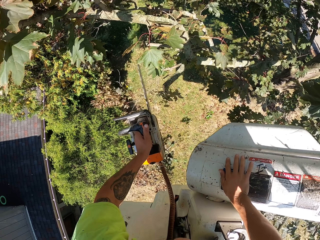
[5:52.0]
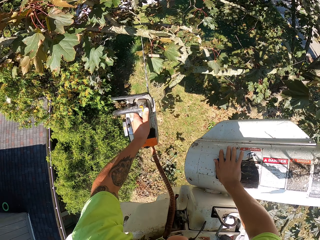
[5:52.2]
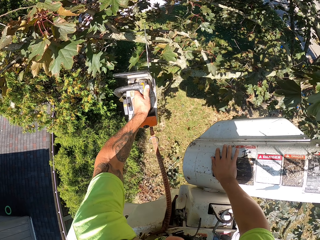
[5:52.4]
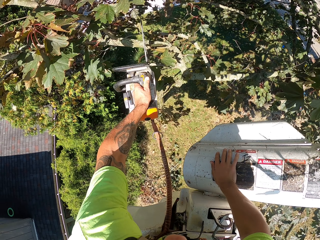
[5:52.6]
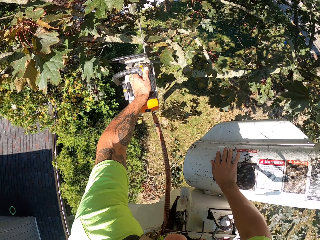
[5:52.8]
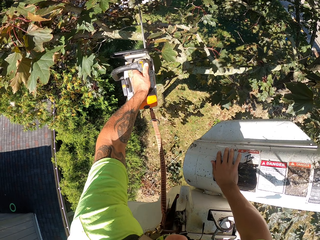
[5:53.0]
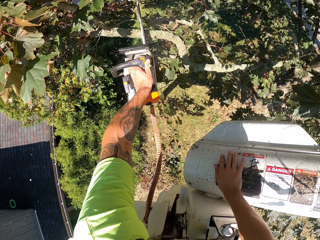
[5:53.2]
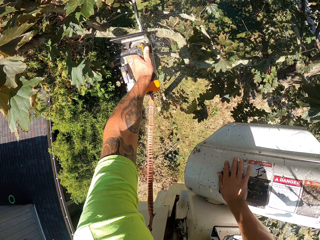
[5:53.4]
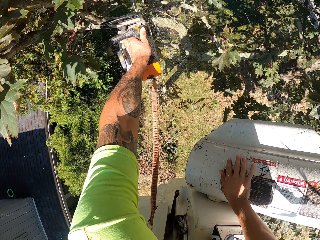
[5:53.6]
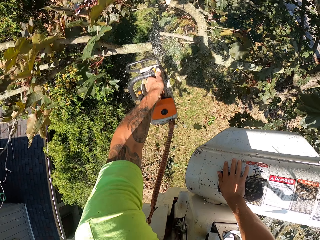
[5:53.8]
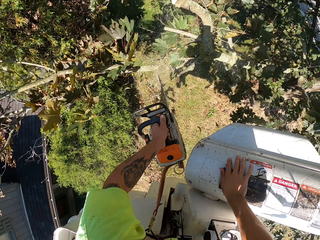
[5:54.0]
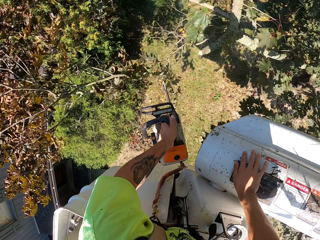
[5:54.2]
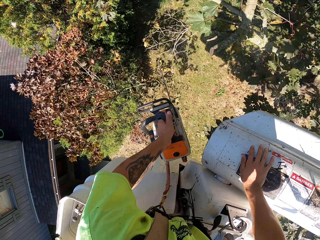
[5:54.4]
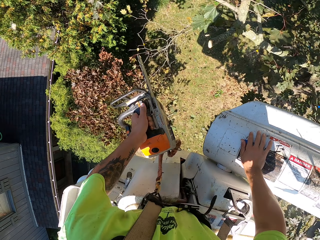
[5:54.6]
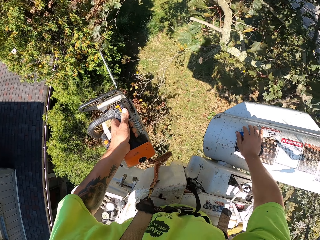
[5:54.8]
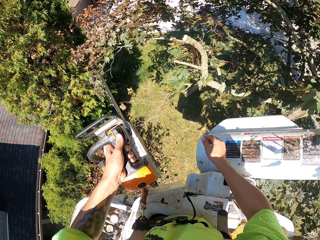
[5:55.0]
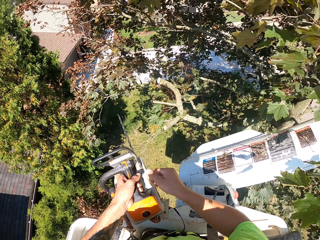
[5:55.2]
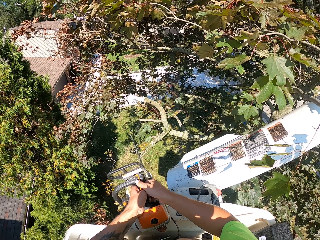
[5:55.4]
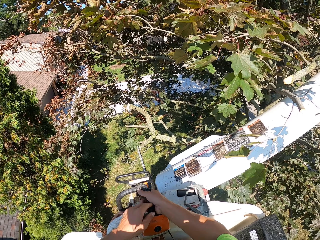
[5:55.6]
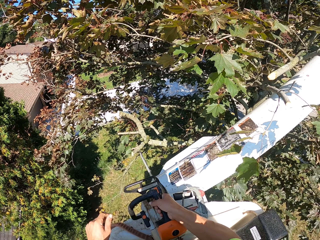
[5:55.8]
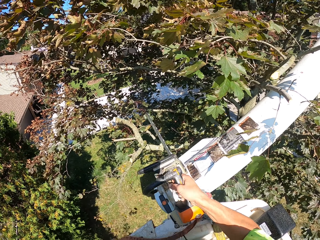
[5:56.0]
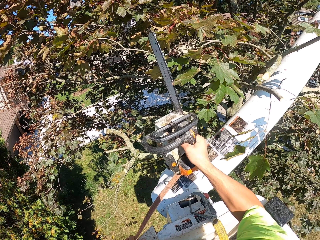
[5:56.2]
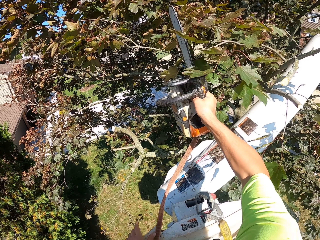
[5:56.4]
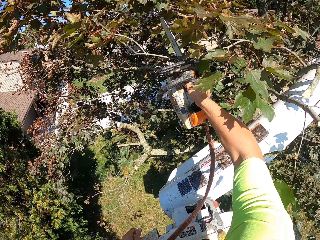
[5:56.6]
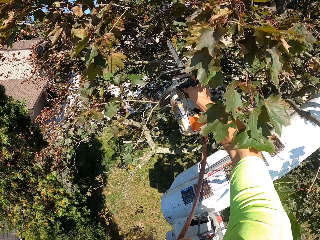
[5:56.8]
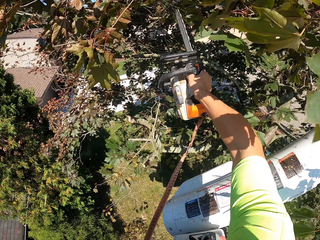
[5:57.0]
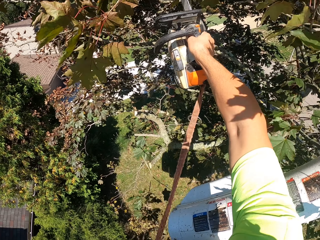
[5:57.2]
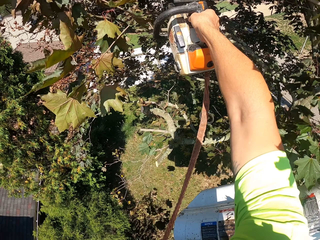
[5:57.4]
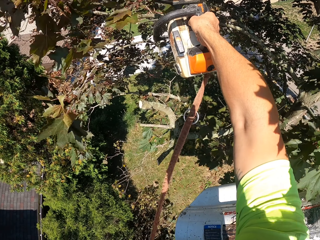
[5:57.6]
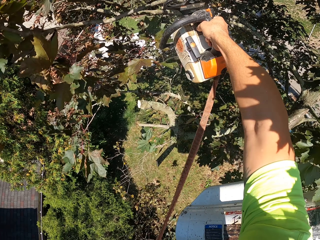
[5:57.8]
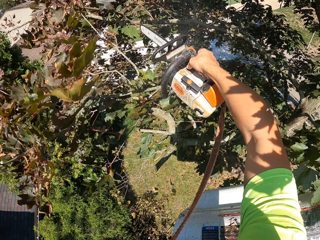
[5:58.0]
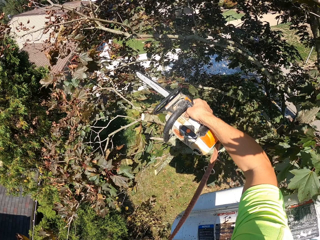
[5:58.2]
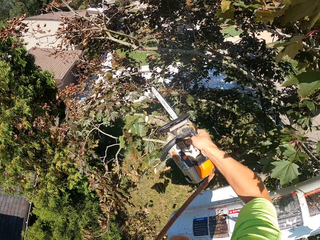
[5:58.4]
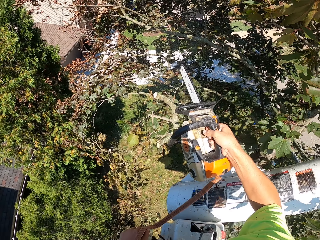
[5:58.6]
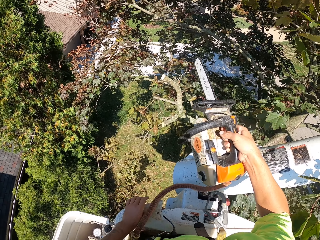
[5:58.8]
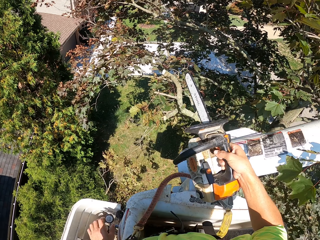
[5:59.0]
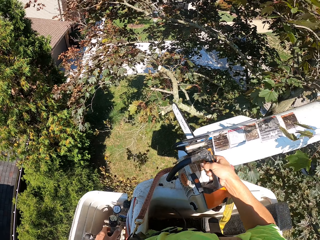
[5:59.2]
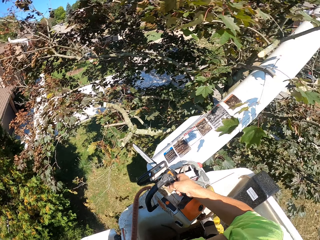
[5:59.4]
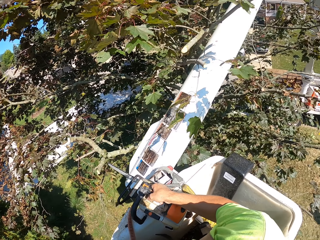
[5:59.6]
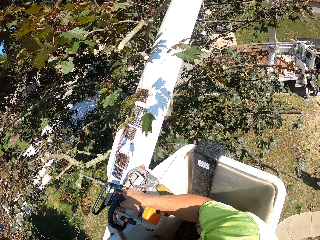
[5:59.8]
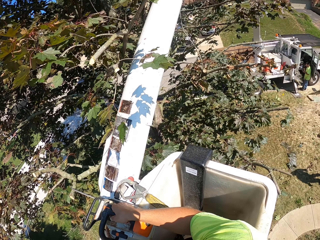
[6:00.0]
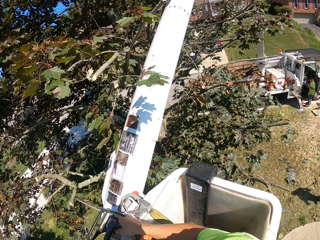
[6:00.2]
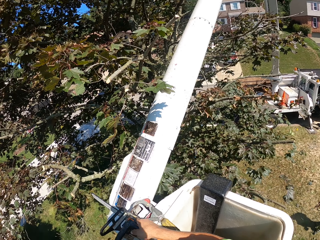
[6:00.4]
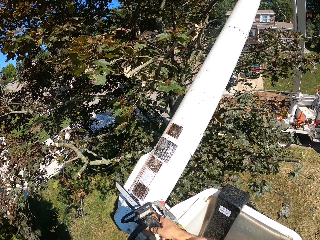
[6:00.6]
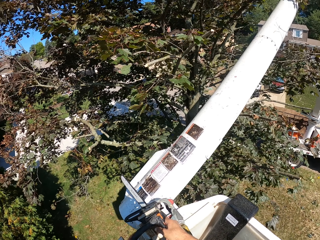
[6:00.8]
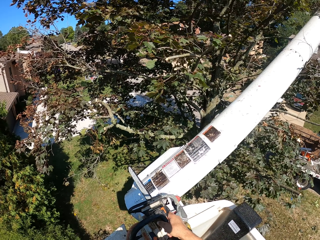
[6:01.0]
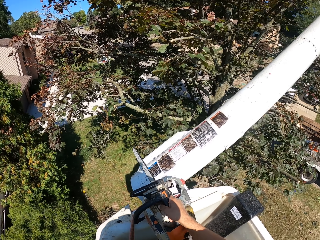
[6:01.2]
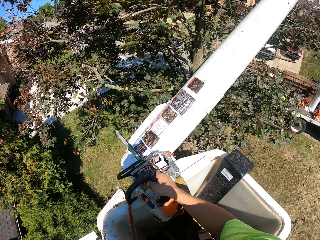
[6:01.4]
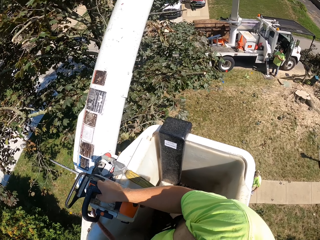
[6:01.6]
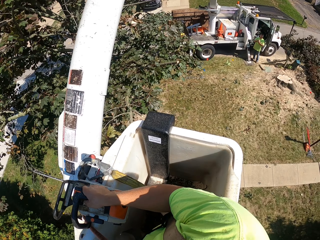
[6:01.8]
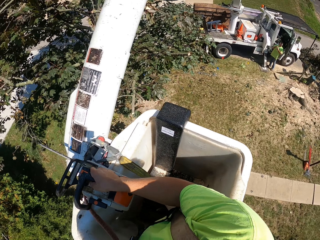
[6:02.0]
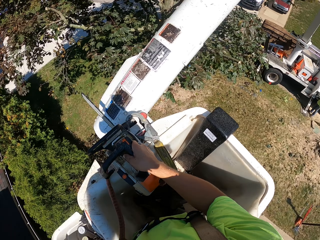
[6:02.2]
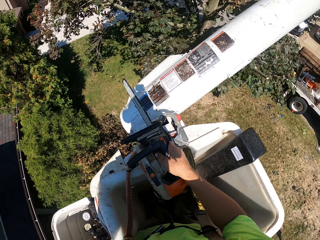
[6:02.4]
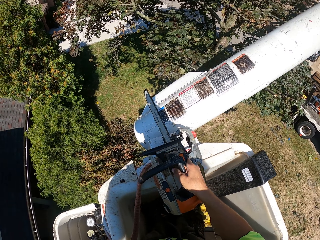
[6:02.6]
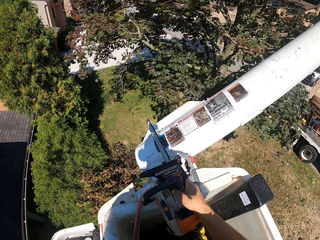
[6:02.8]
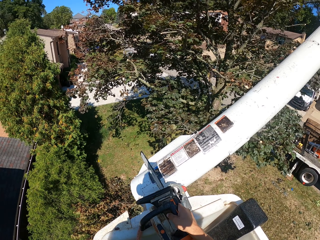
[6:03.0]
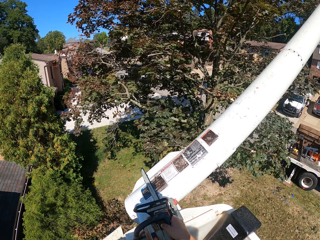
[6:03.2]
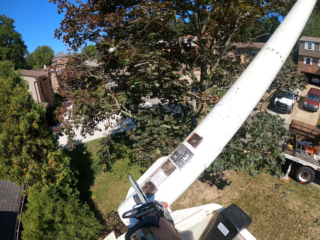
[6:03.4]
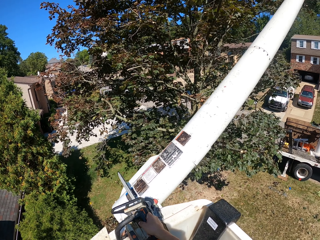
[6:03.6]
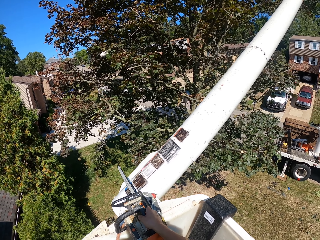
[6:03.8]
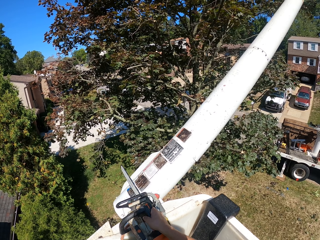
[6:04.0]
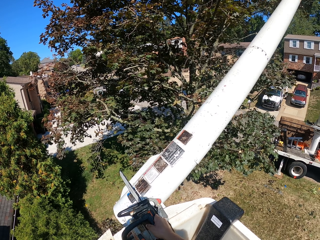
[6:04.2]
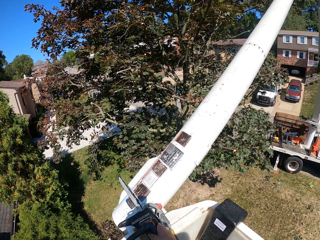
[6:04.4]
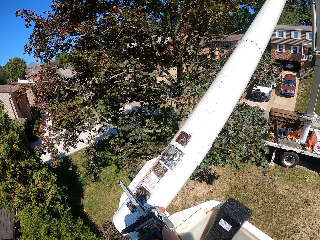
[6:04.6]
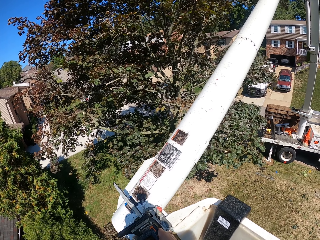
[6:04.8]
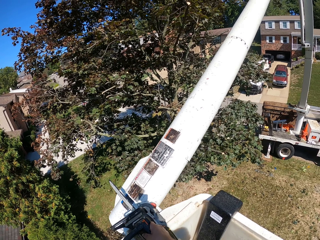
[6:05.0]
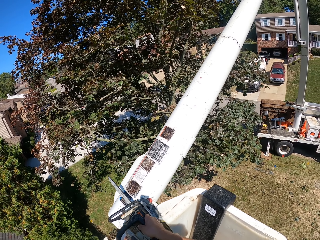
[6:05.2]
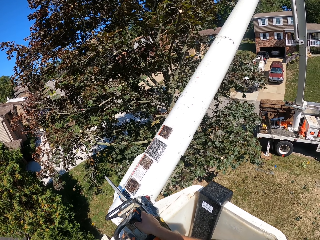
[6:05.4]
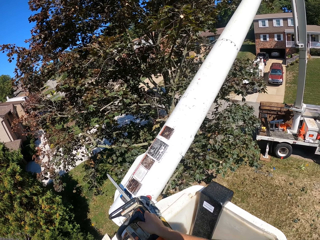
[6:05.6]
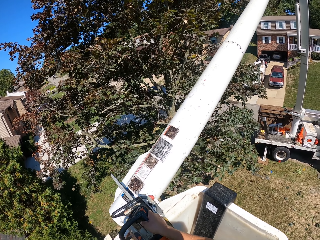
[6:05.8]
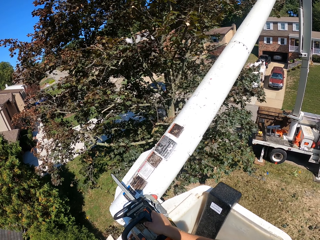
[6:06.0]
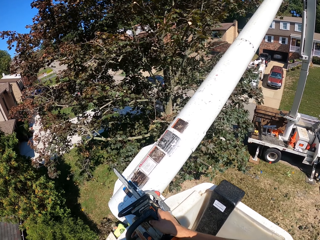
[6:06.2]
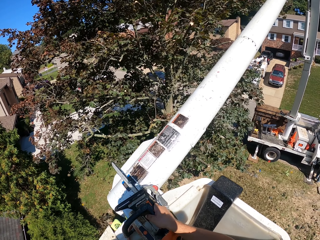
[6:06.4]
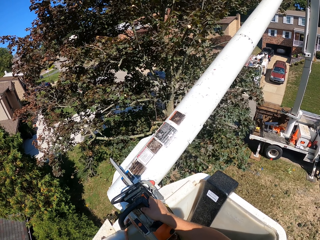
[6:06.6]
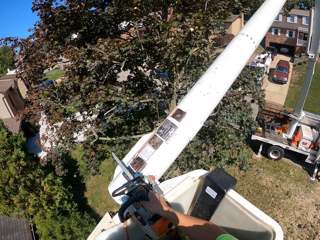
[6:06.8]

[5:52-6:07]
The camera wearer holds the chainsaw with the right hand. He passes the chainsaw from his left hand to his right hand. He cuts some tree branches on the tree with the chainsaw in his right hand. He operates the control sticks of the boom lift with his left hand. He looks around.

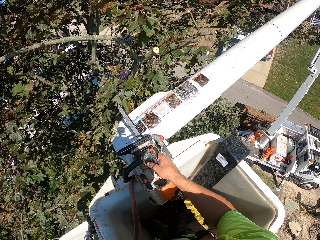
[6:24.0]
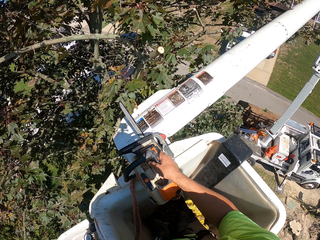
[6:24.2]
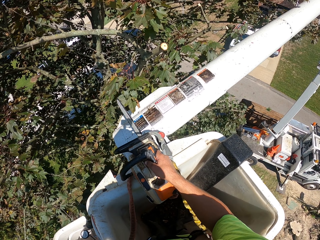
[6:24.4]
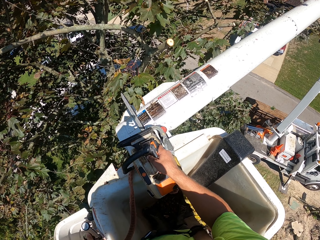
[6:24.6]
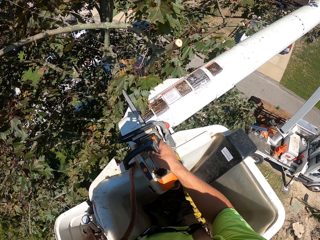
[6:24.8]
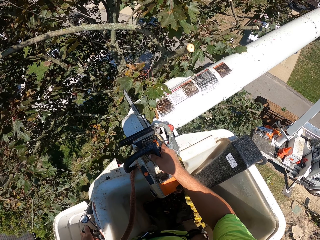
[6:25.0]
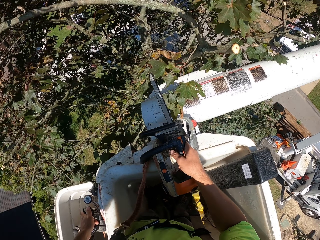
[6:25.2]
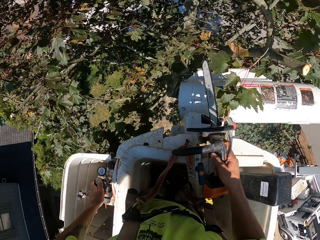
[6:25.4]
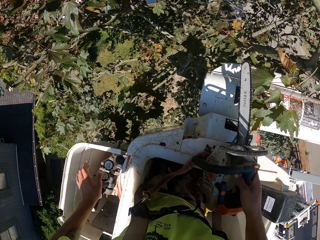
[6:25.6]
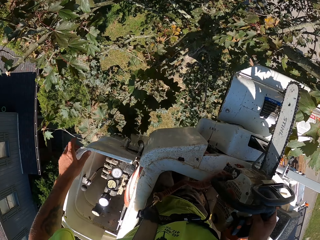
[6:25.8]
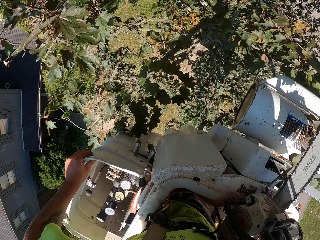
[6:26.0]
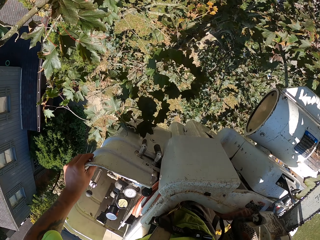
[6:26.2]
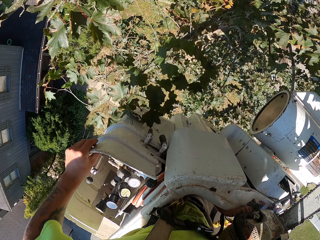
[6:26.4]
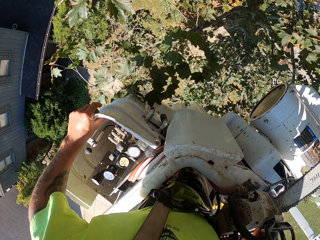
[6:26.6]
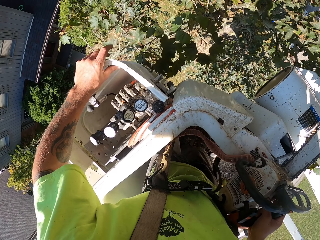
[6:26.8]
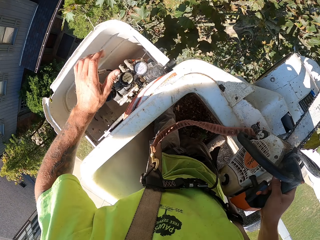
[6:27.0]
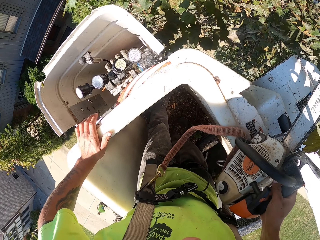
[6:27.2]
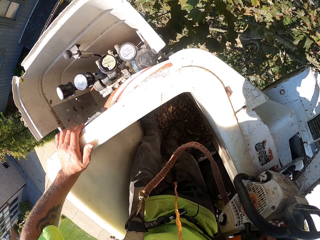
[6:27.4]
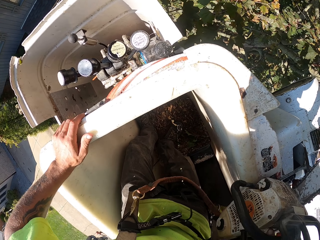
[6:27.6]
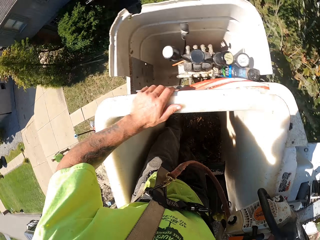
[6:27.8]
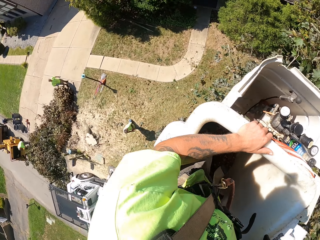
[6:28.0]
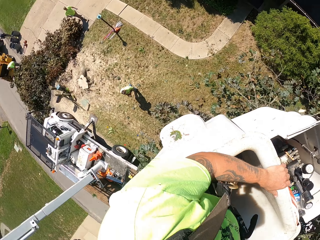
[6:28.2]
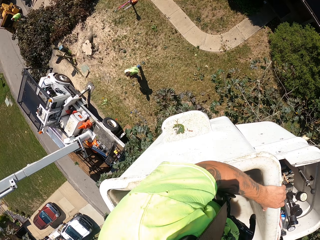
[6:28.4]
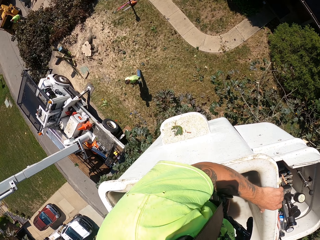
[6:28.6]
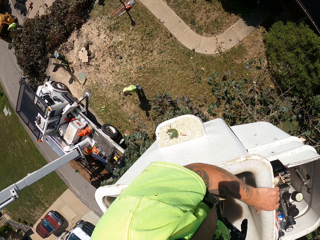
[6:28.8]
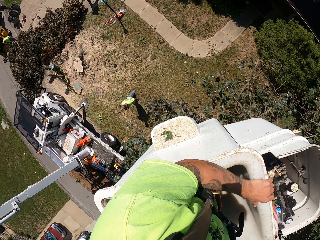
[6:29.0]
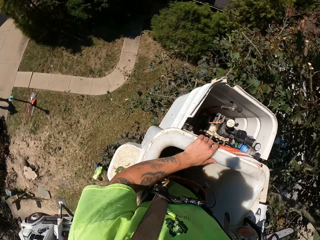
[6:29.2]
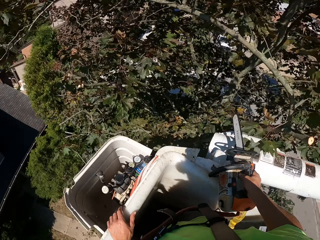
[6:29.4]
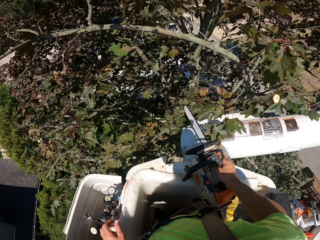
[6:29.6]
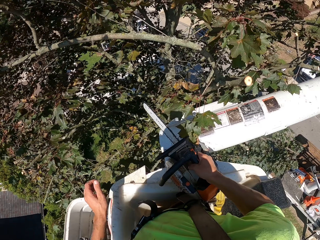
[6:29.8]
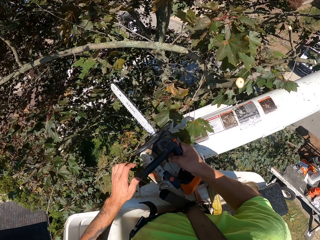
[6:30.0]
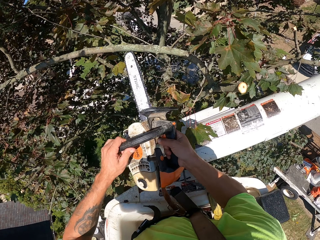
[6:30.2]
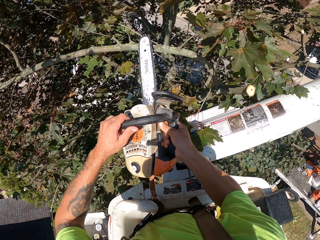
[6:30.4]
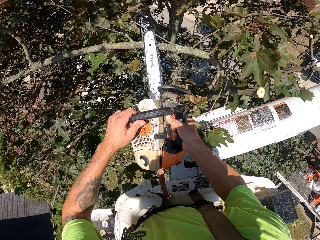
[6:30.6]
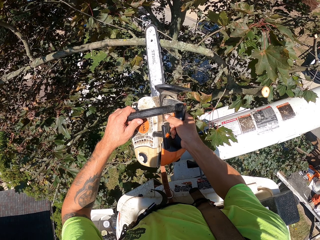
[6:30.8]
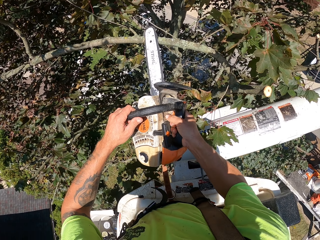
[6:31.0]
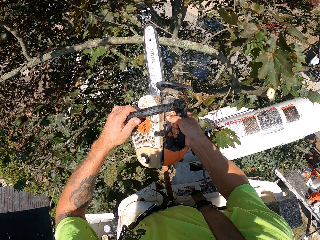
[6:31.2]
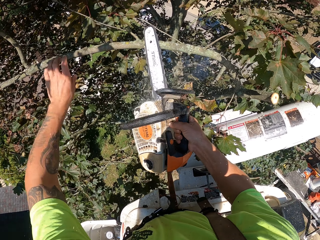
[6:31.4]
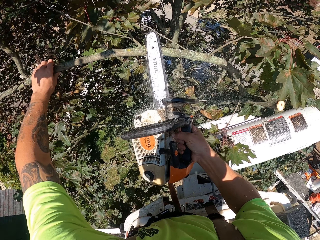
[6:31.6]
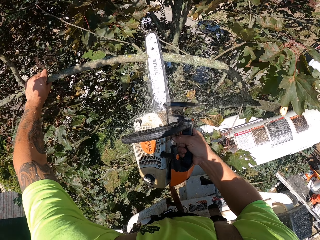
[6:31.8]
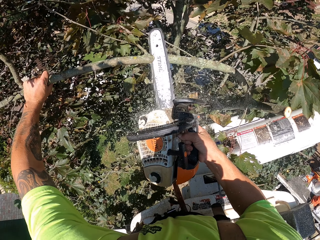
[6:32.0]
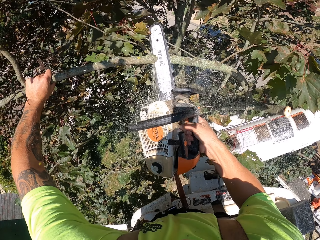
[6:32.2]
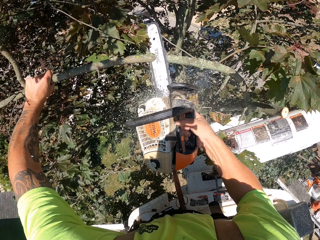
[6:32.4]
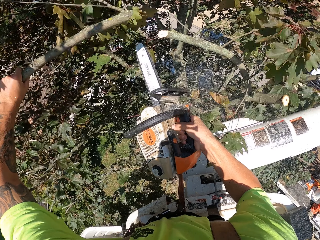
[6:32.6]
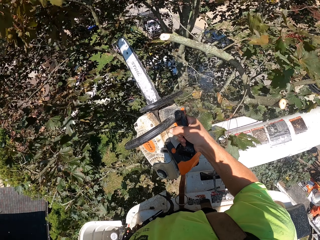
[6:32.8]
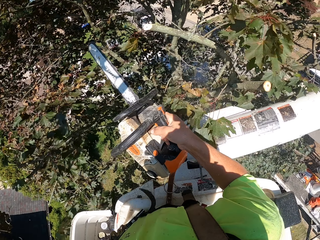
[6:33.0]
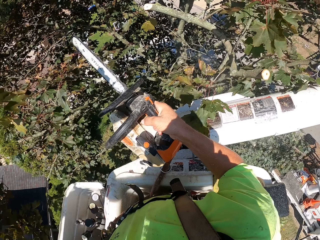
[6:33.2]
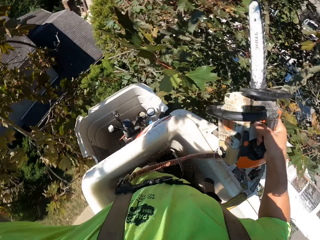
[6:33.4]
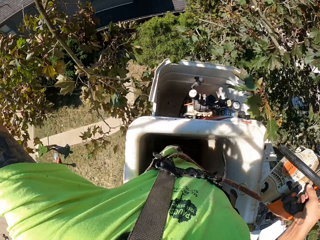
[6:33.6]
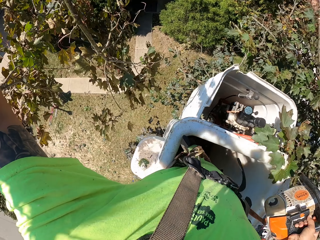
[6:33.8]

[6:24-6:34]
The camera wearer looks on the ground. He cuts a tree branch on the tree with the chainsaw in his right hand. He grabs the tree branch on the tree with his left hand.
